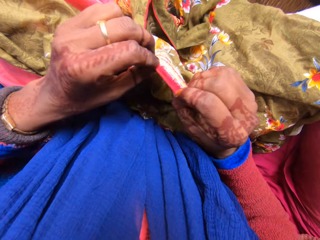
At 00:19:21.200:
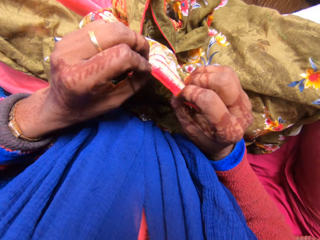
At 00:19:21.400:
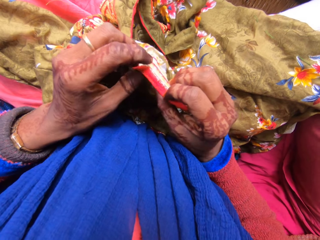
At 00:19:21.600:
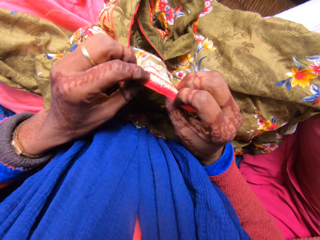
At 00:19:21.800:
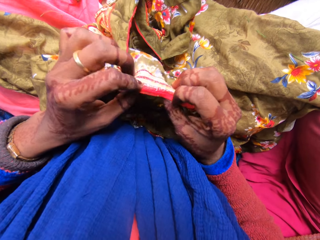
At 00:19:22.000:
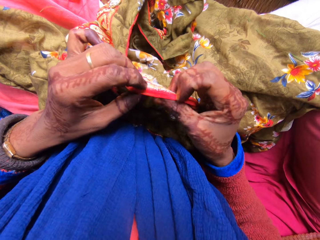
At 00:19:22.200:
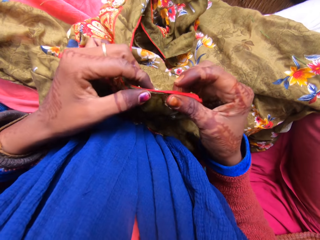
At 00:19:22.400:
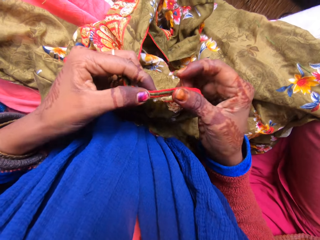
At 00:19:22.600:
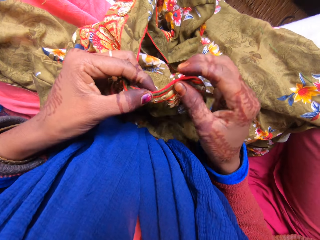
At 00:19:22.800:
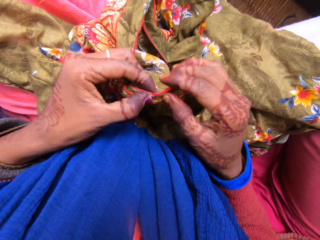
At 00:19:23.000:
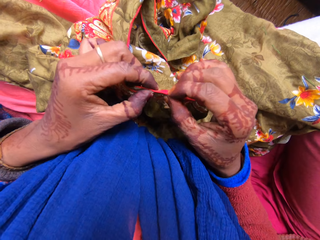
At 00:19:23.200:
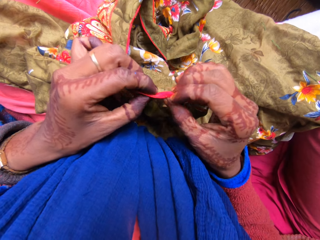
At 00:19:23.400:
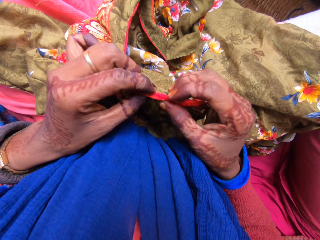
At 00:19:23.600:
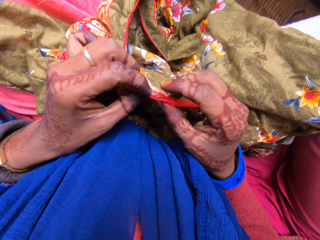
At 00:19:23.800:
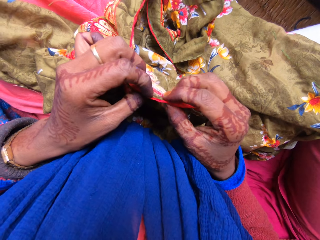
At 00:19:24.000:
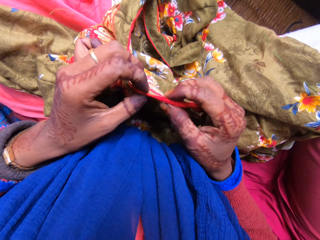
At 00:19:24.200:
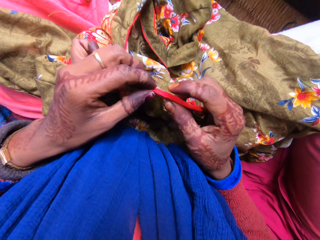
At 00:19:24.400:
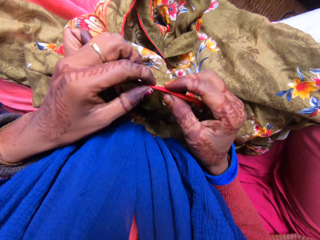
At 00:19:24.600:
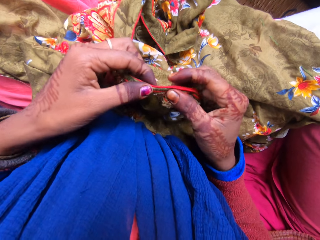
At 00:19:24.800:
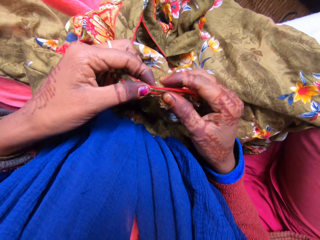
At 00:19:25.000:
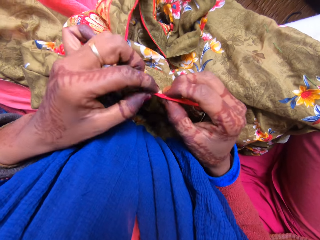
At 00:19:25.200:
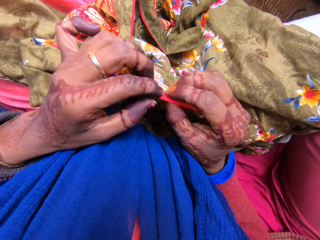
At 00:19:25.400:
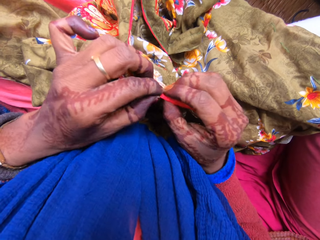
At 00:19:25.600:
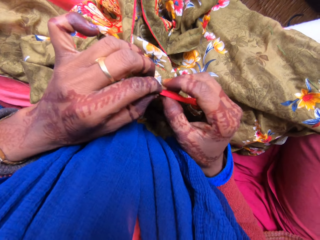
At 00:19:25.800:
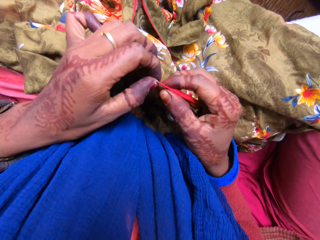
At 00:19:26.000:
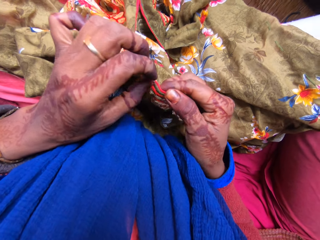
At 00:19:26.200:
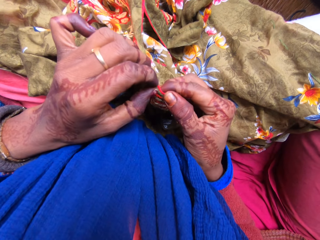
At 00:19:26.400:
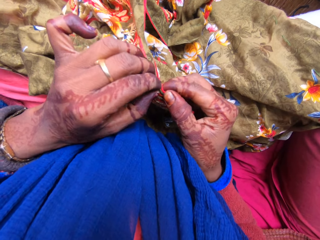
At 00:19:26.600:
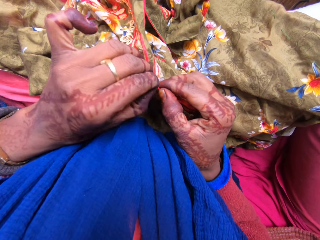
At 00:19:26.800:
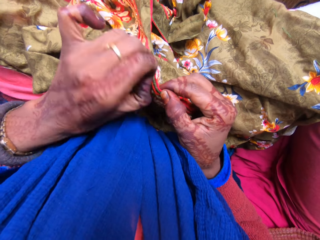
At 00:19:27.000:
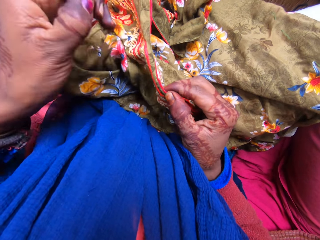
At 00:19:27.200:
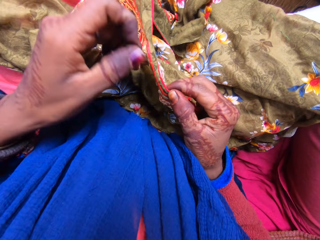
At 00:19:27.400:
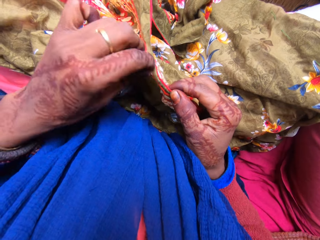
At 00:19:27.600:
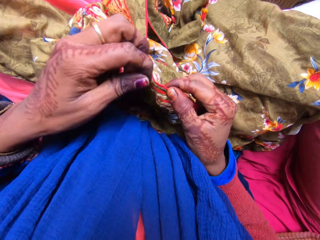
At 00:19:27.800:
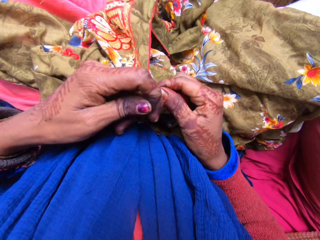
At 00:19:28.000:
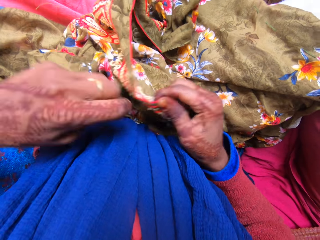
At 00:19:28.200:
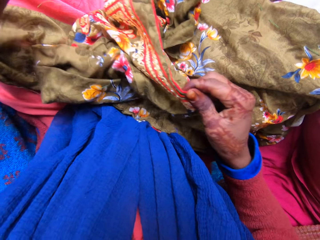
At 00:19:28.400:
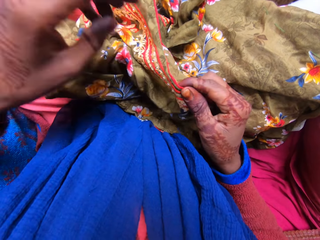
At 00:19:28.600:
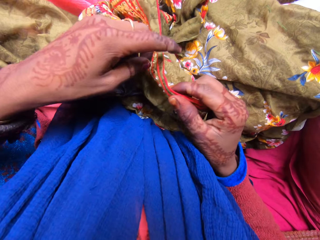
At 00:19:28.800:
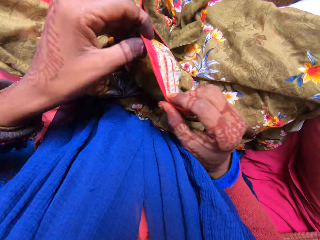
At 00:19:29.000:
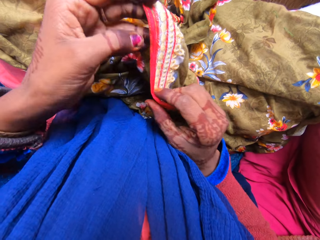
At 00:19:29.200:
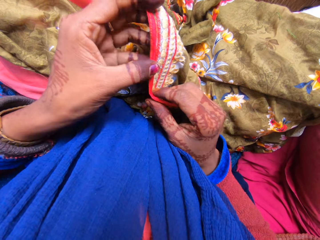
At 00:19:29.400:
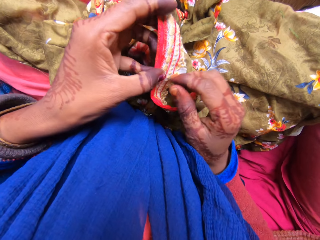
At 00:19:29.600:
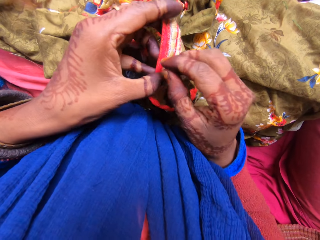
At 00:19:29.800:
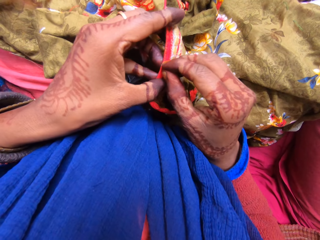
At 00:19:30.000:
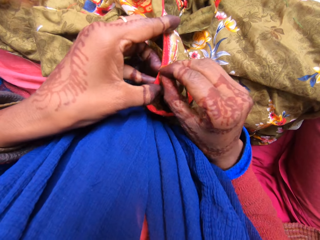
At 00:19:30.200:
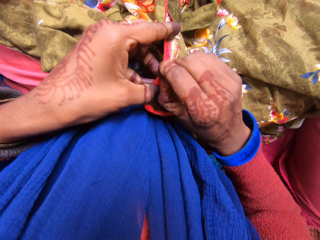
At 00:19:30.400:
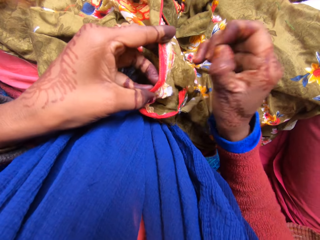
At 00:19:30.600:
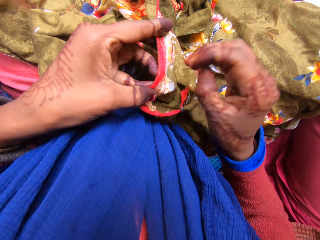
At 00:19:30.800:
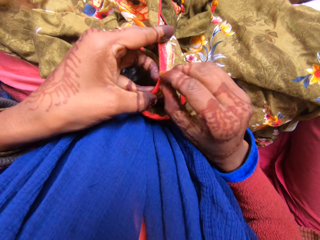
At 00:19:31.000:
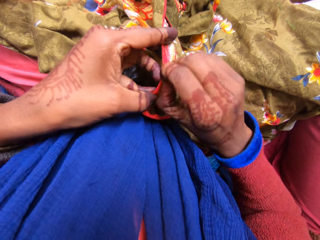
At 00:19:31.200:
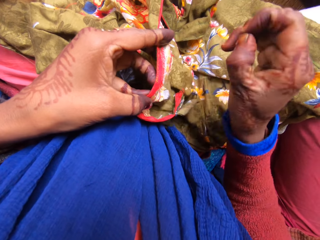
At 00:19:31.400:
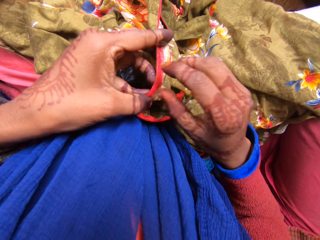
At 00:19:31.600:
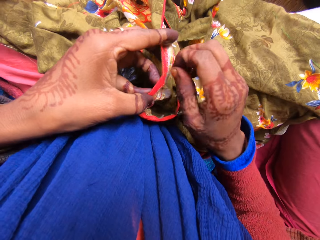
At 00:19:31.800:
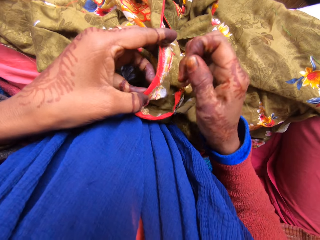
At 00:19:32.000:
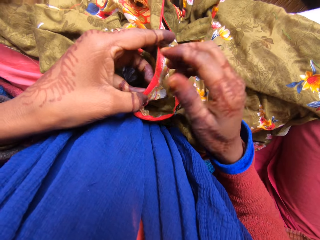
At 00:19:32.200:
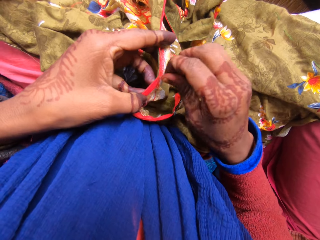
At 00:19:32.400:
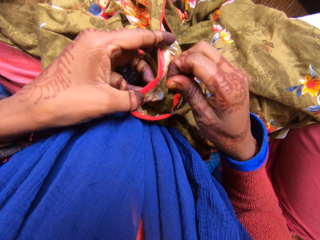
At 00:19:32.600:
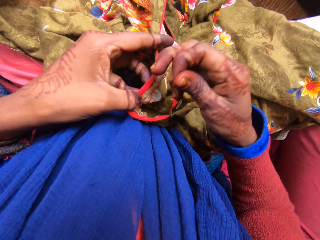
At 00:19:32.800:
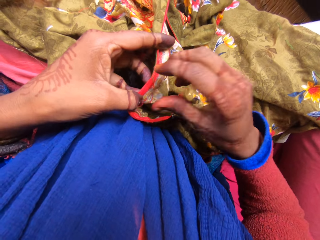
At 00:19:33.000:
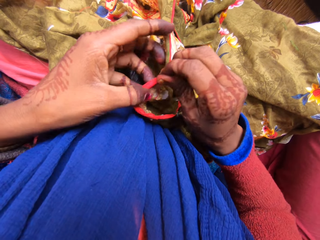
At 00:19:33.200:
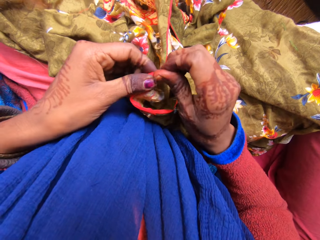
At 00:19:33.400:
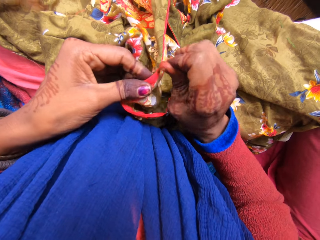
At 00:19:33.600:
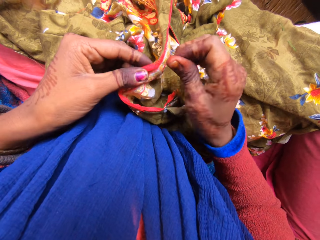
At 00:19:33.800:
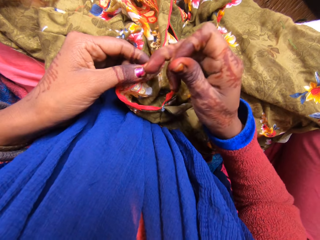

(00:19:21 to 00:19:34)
The camera wearer looks at the material. They remove the loose thread from the material. They hold the thread. They pull the loose thread. They remove the loose thread from the material.

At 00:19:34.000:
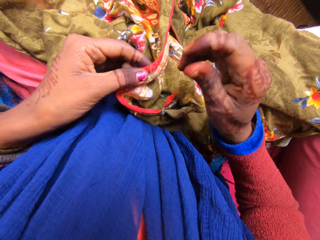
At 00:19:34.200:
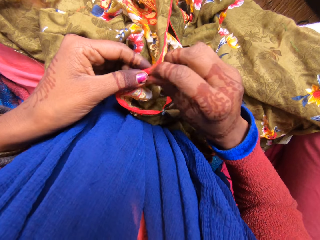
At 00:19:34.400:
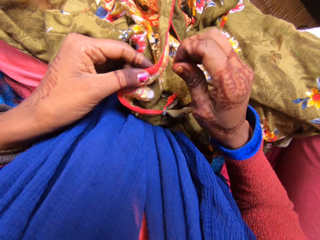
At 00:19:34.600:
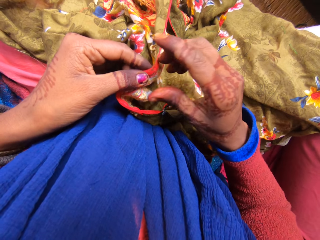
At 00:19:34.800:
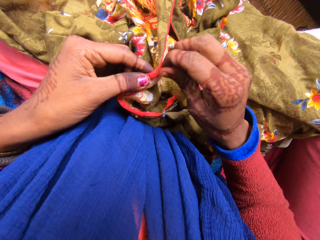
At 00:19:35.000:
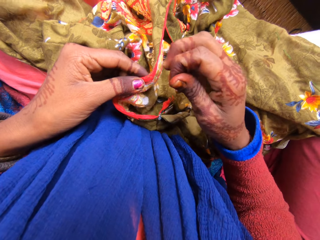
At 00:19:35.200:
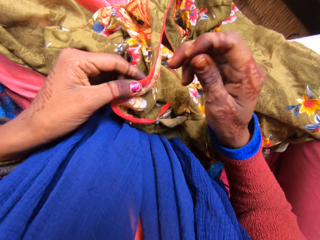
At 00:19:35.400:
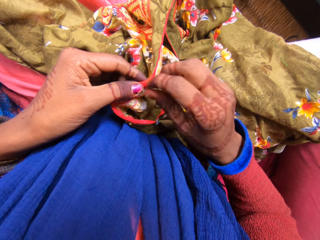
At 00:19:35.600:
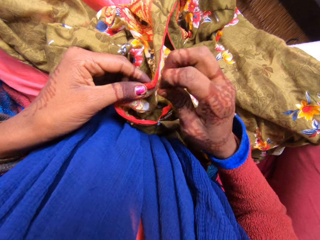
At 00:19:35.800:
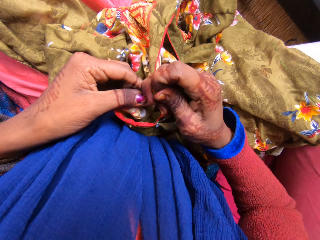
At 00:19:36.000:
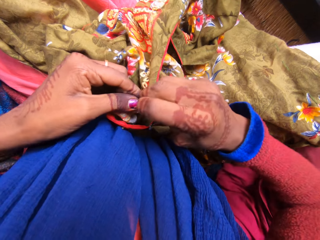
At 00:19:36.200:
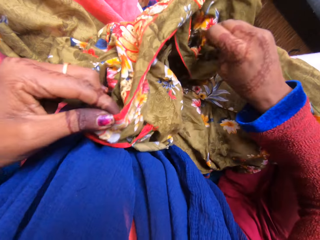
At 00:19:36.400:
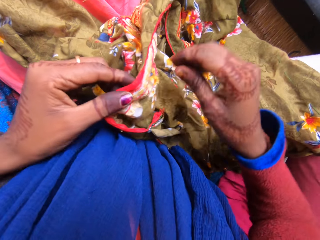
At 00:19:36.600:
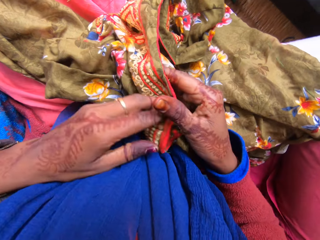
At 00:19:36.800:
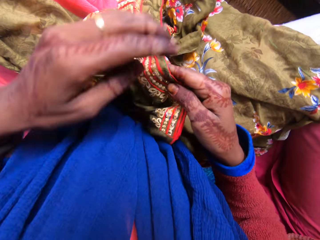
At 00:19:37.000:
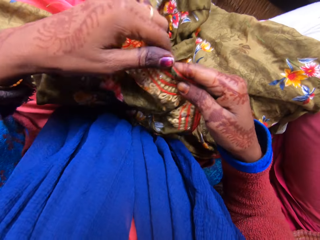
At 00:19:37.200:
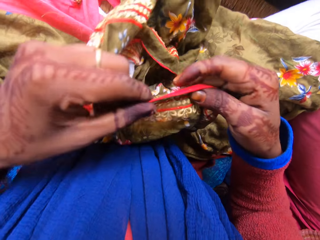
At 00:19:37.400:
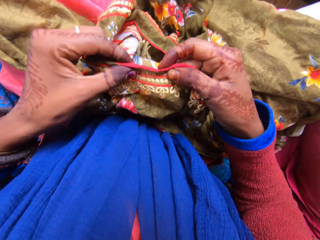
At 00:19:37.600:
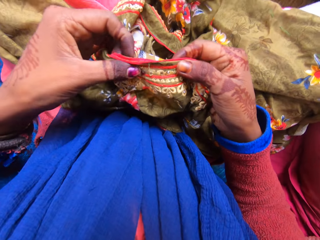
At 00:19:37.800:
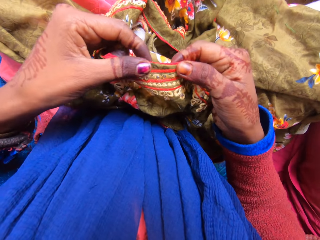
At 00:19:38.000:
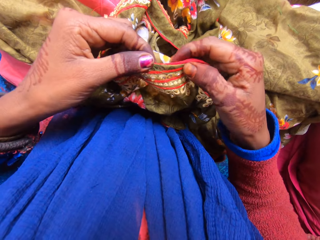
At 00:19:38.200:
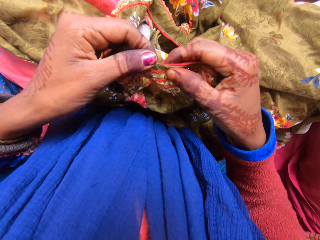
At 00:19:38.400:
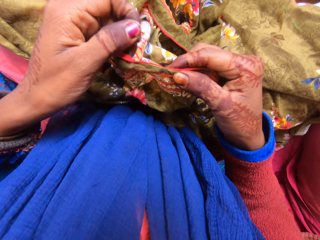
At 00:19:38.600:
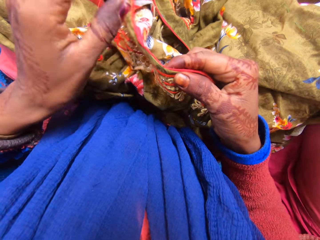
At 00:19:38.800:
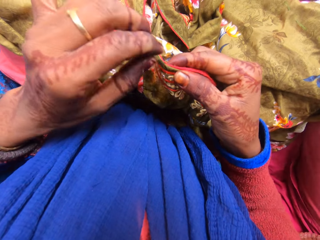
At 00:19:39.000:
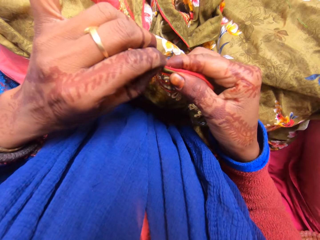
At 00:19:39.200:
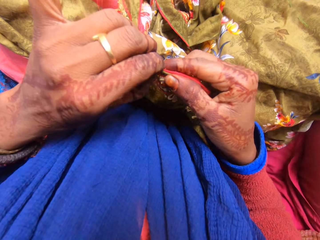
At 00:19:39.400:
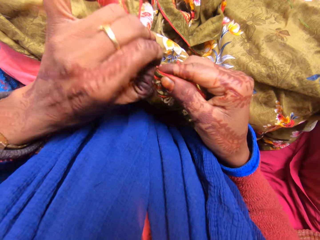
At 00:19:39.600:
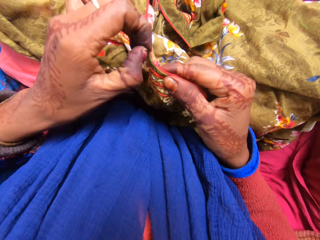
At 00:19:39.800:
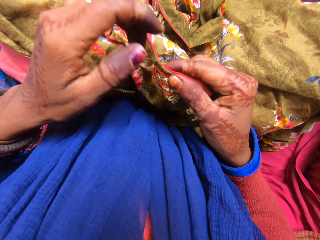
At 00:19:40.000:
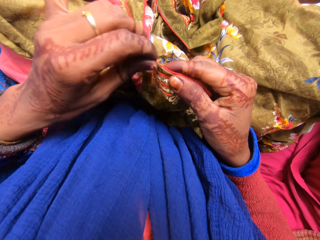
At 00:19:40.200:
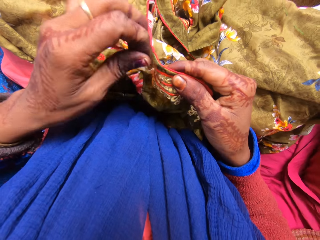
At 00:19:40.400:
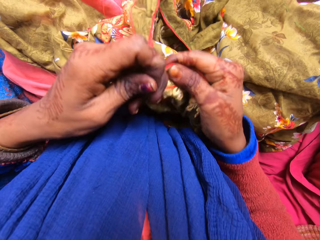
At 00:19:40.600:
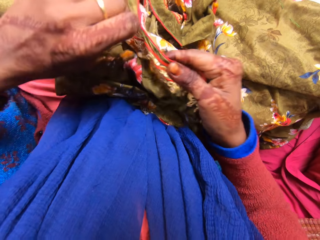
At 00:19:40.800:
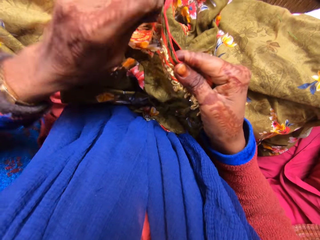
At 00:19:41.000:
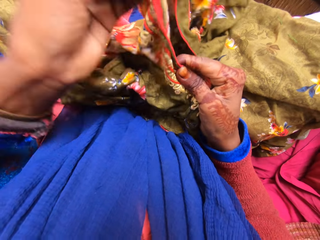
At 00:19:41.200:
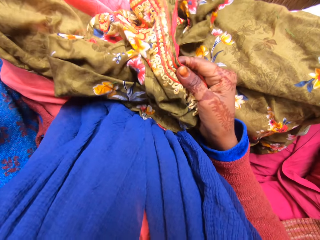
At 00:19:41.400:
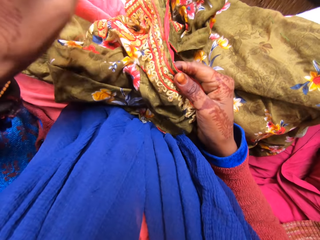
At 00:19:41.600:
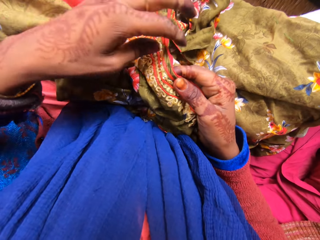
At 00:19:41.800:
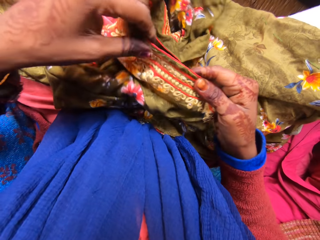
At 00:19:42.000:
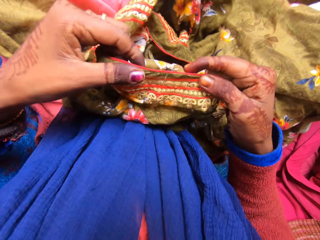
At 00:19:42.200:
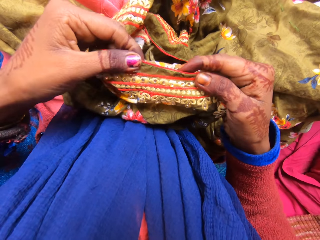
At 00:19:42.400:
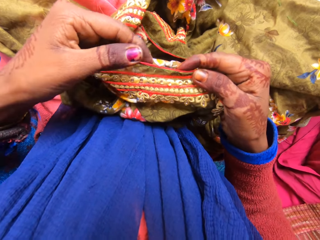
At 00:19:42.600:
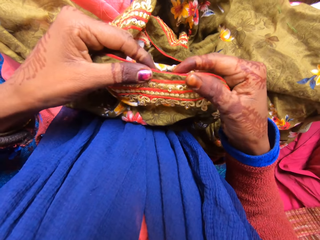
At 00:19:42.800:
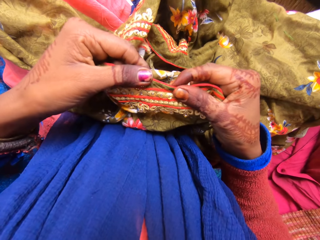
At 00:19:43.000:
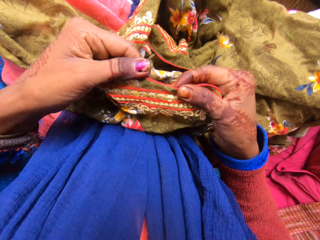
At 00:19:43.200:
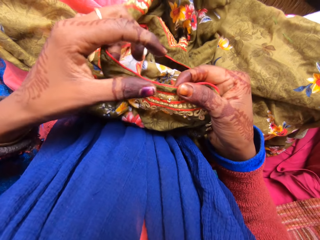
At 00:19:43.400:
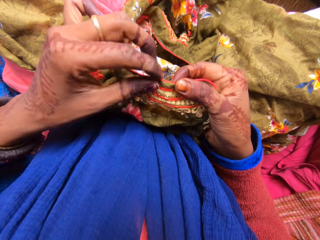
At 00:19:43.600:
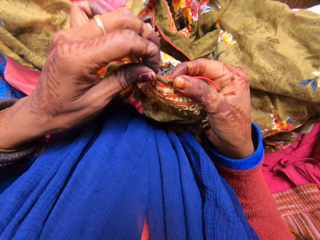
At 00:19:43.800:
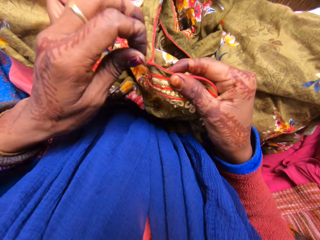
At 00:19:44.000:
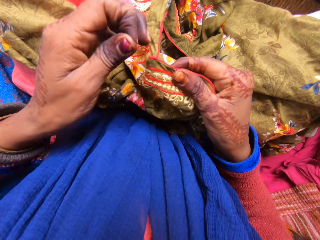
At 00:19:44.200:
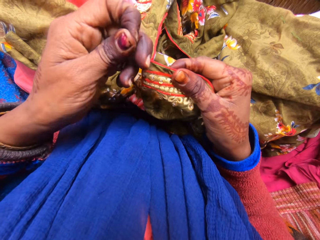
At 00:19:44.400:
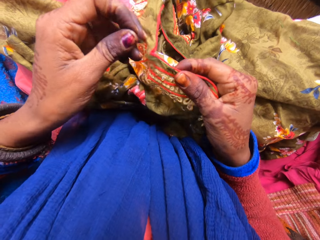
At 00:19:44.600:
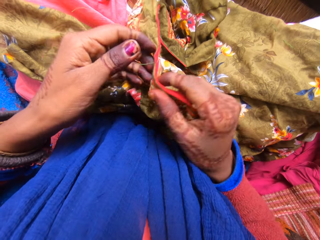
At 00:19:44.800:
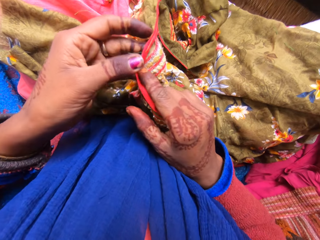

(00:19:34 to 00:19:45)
The camera wearer holds the thread. They pull the loose thread. They turn the material on the other side. They hold the loose thread. They pull the loose thread. They look at the material.
